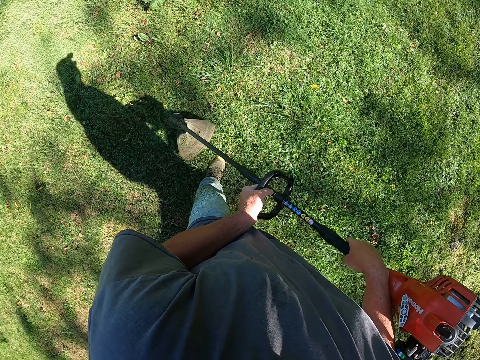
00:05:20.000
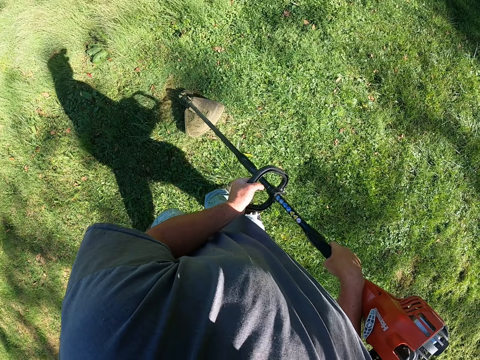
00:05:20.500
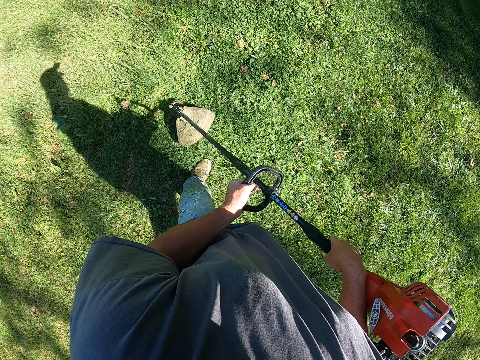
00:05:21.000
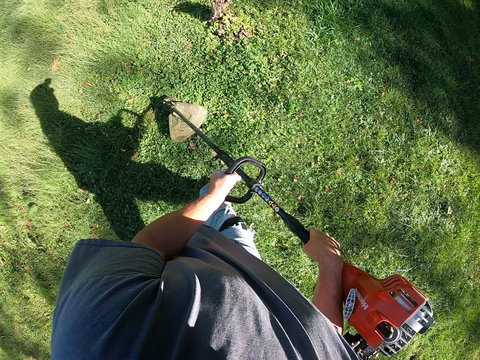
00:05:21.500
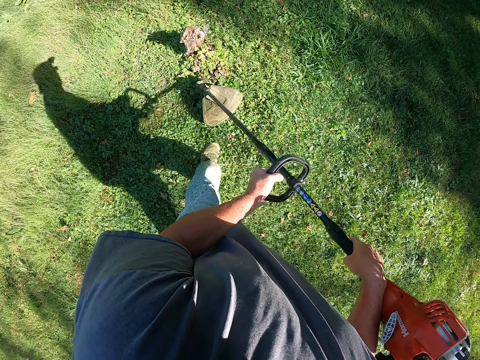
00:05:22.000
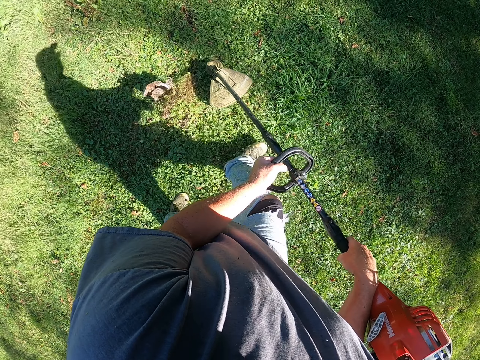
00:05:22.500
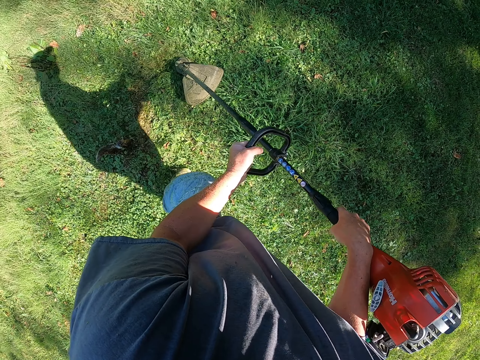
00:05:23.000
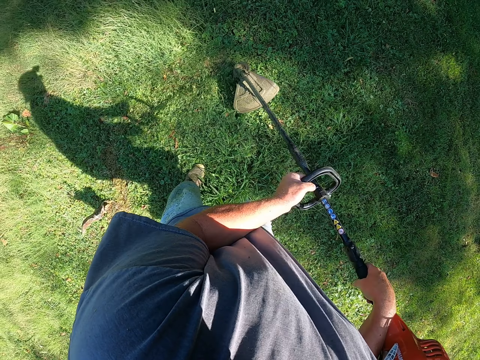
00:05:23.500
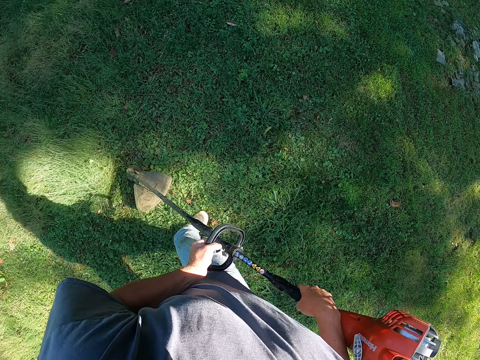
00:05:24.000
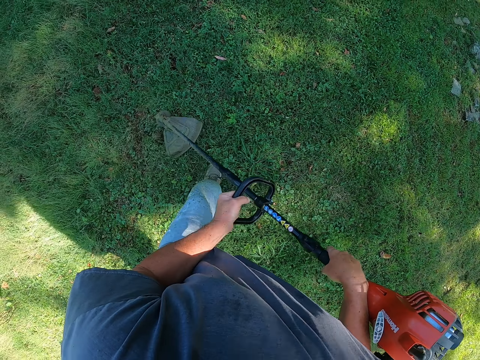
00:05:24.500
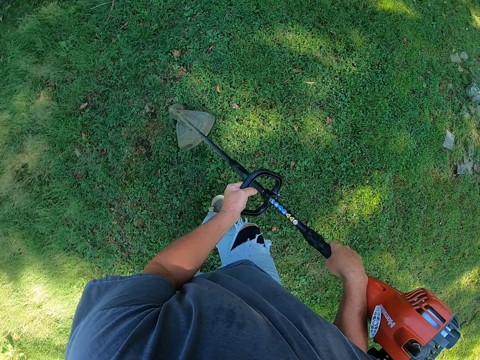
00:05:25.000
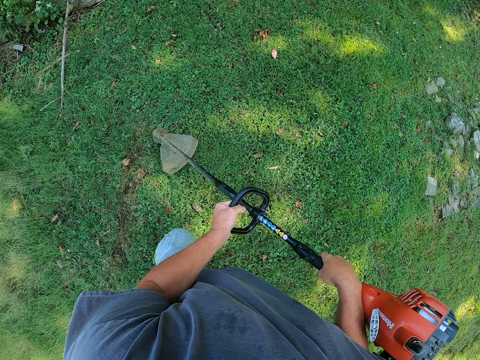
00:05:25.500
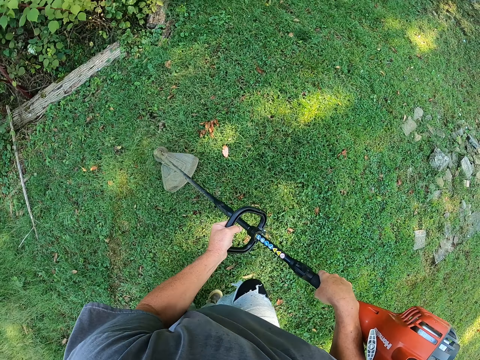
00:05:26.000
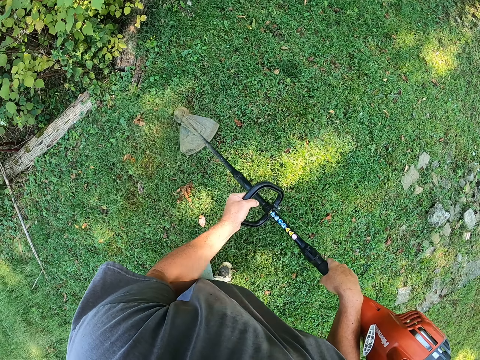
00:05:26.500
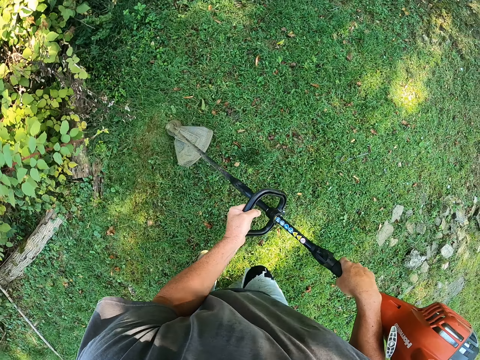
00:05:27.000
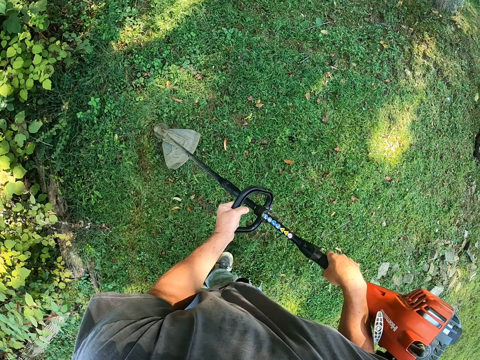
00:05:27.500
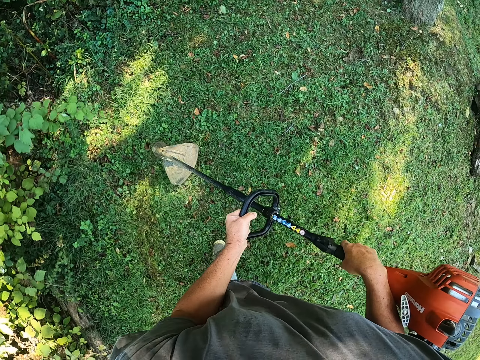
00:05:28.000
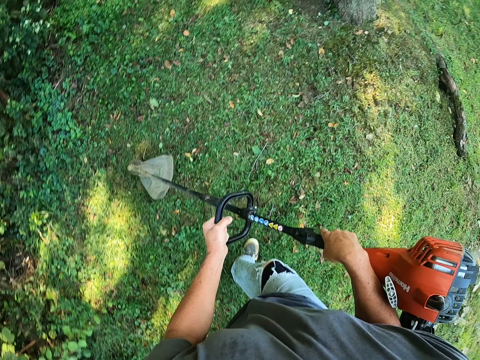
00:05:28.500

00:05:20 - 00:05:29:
The camera wearer cuts grass with a grass cutting machine. They cut grass with the grass cutting machine.

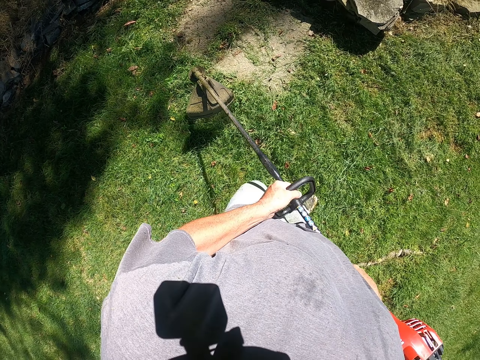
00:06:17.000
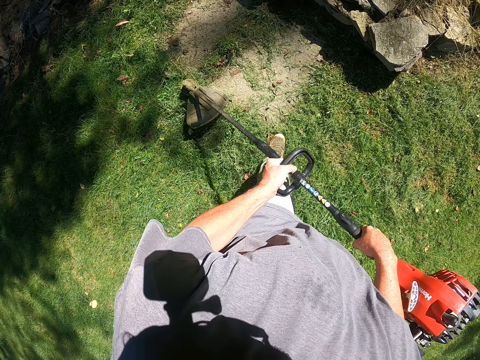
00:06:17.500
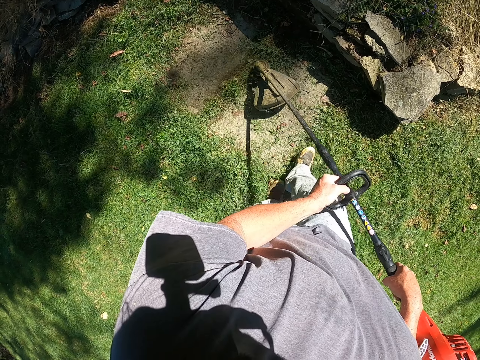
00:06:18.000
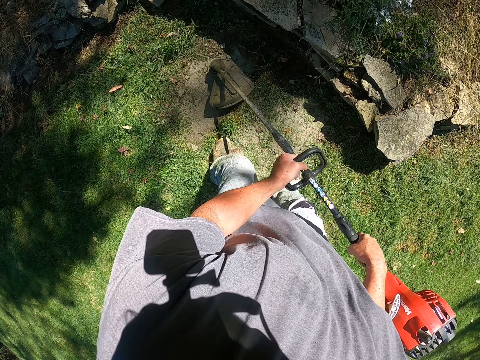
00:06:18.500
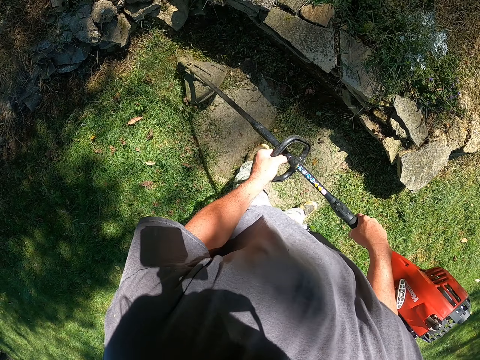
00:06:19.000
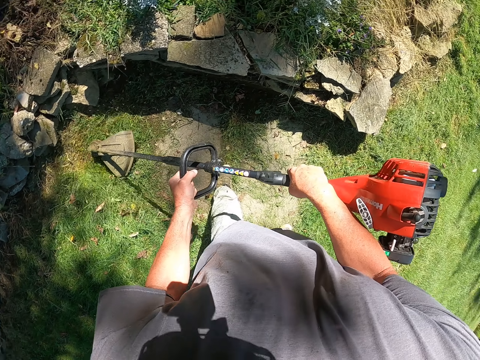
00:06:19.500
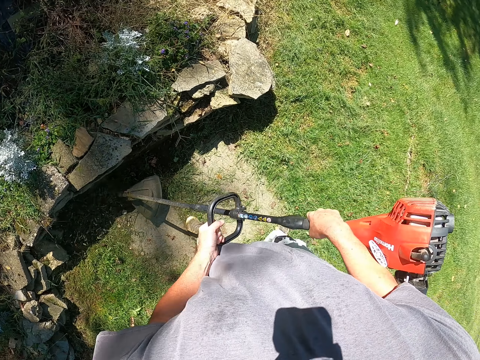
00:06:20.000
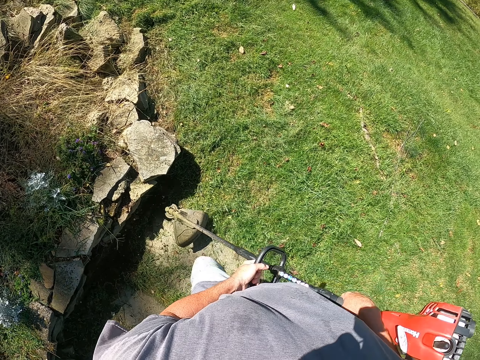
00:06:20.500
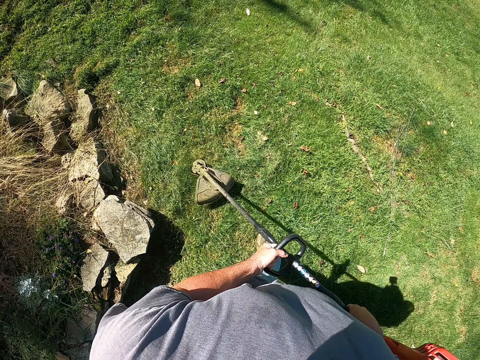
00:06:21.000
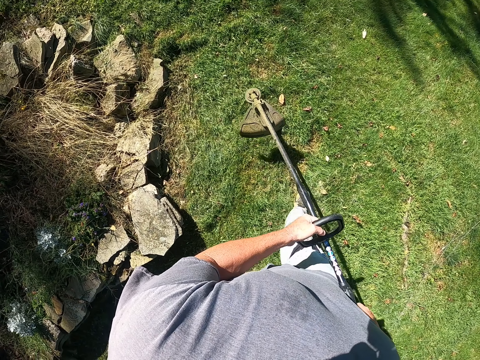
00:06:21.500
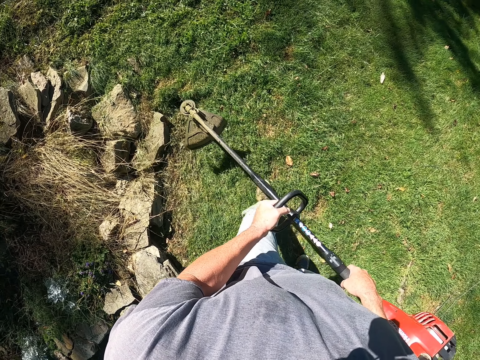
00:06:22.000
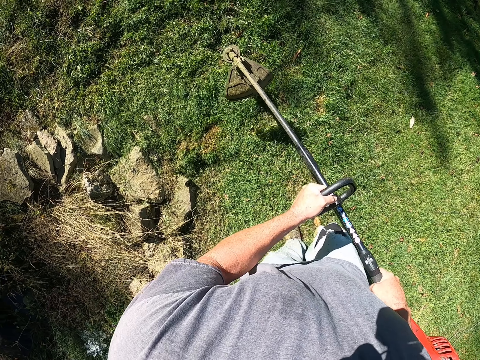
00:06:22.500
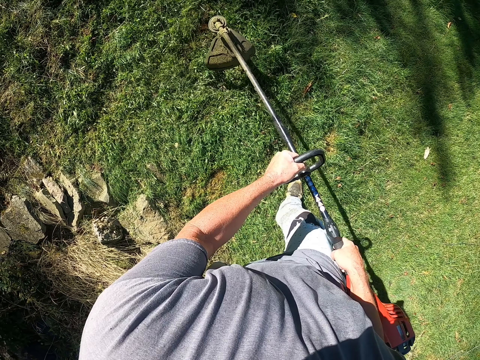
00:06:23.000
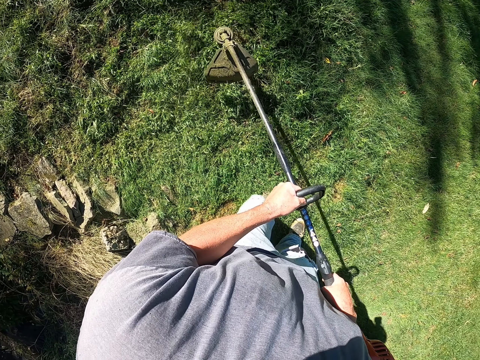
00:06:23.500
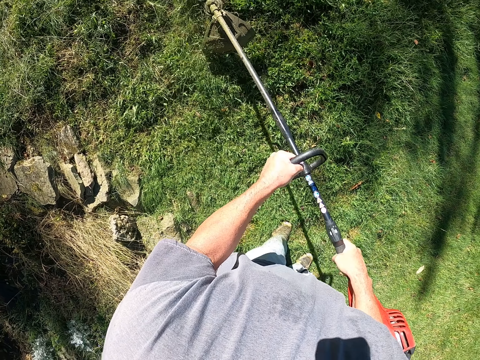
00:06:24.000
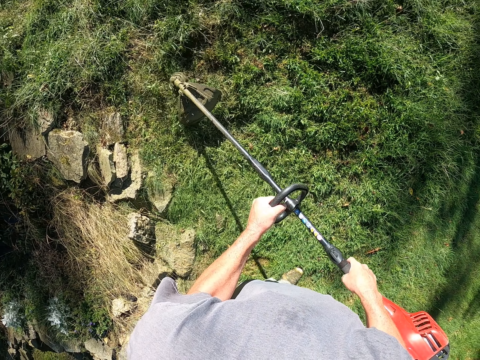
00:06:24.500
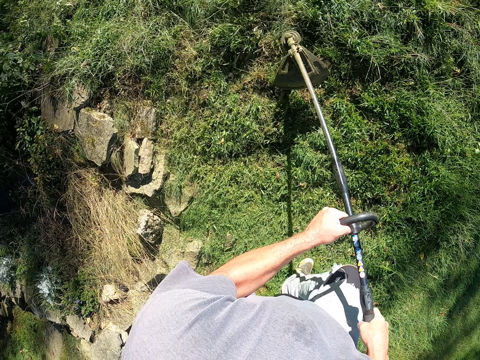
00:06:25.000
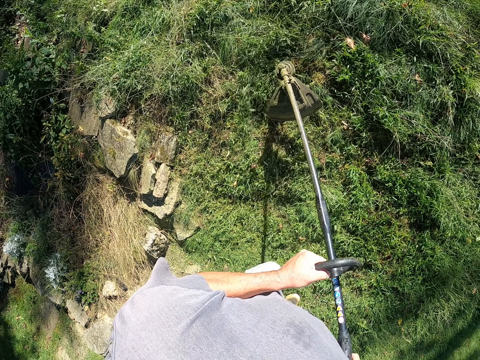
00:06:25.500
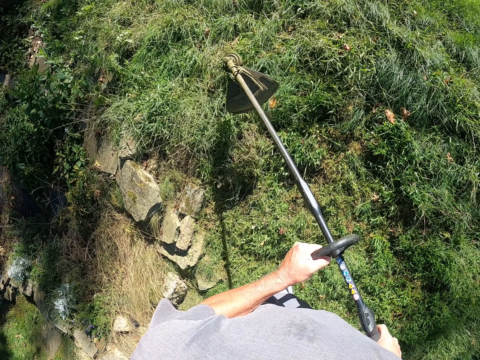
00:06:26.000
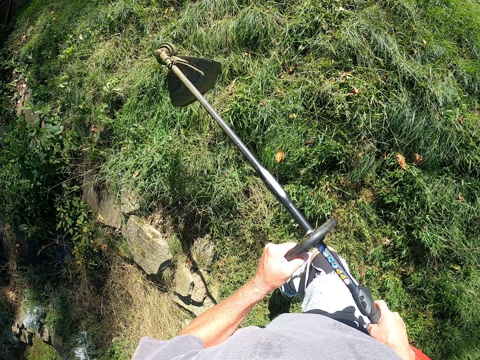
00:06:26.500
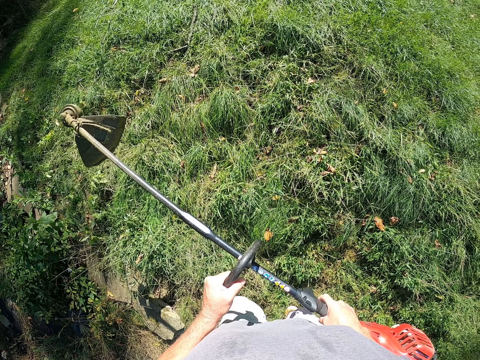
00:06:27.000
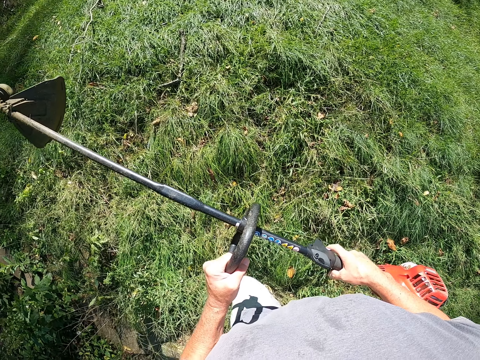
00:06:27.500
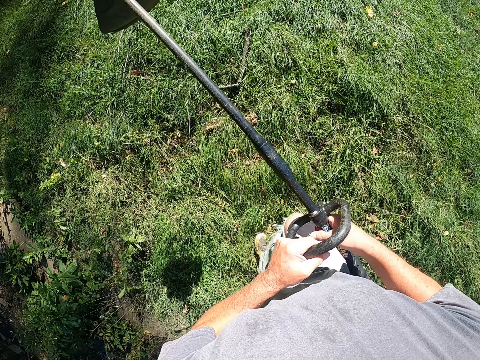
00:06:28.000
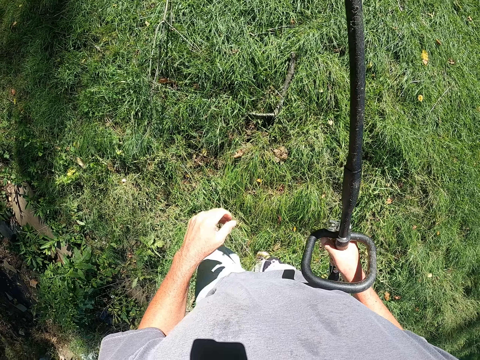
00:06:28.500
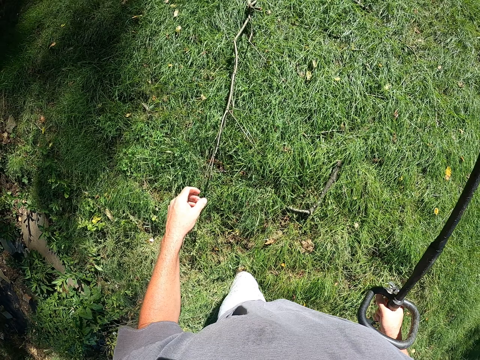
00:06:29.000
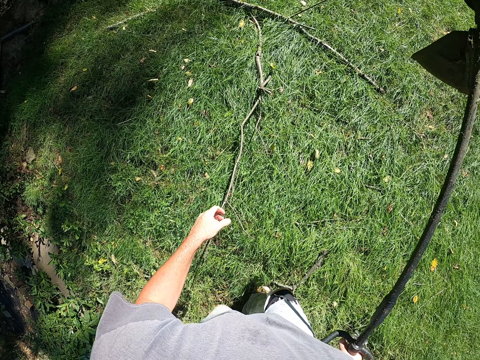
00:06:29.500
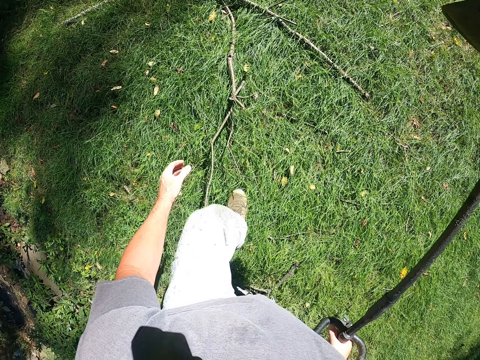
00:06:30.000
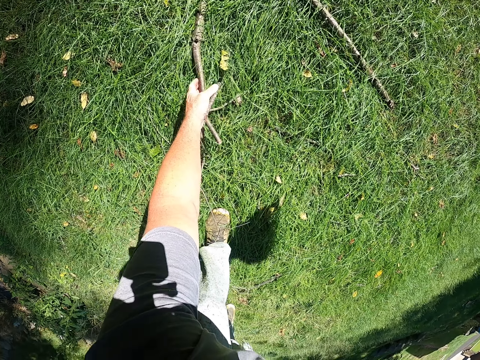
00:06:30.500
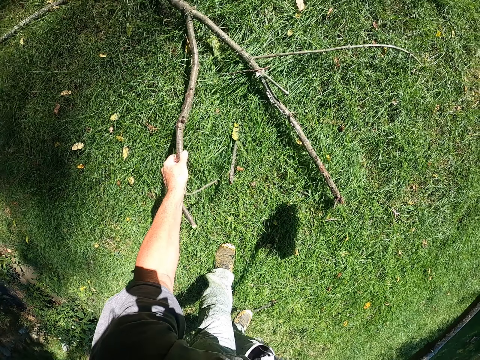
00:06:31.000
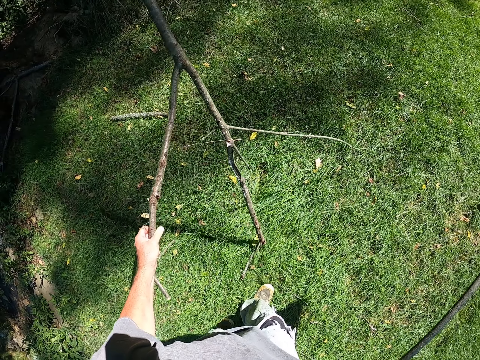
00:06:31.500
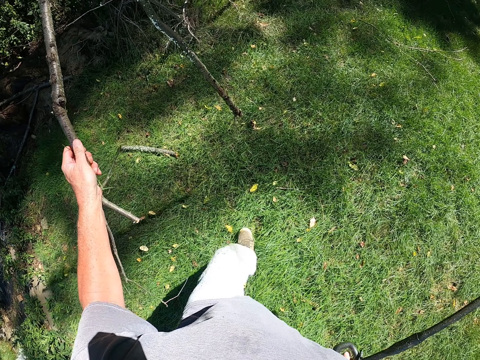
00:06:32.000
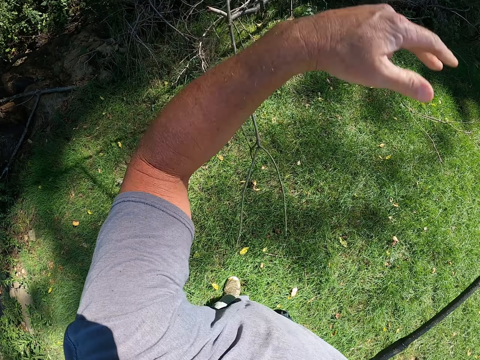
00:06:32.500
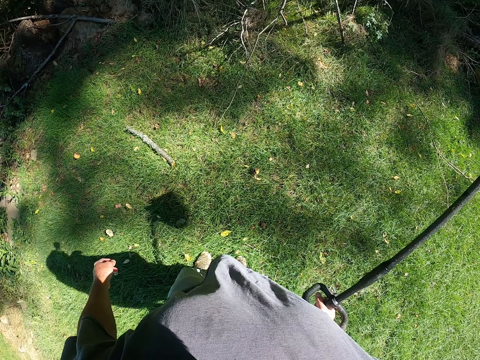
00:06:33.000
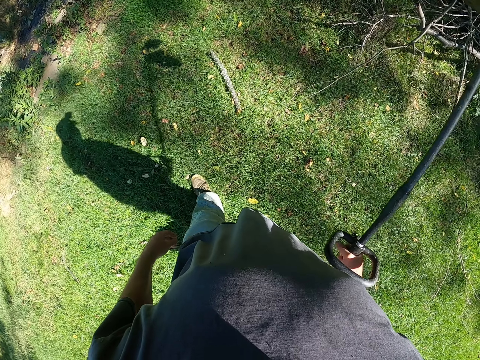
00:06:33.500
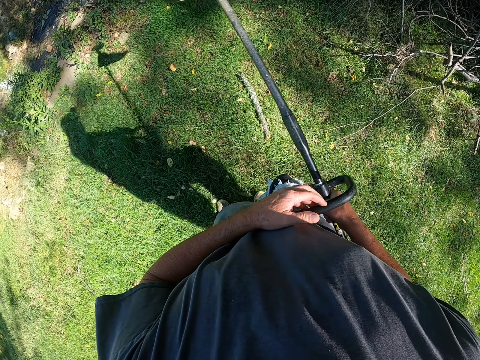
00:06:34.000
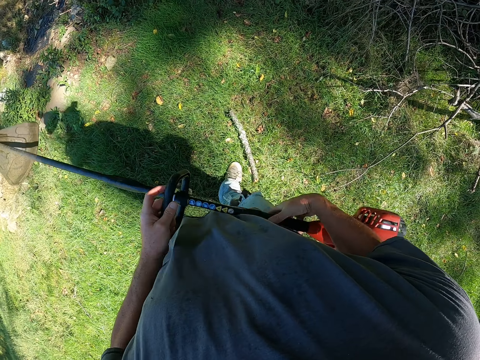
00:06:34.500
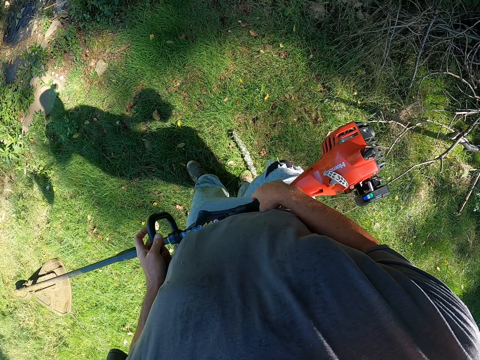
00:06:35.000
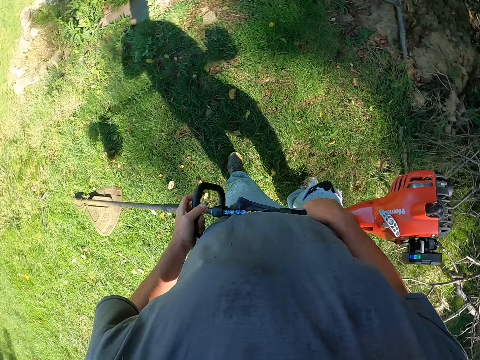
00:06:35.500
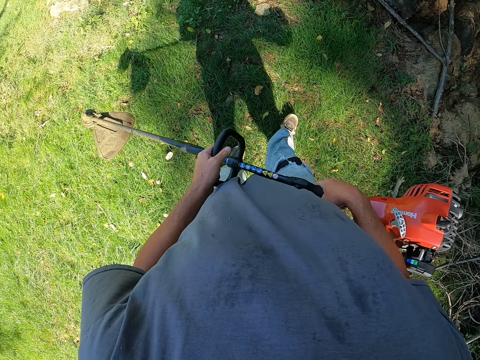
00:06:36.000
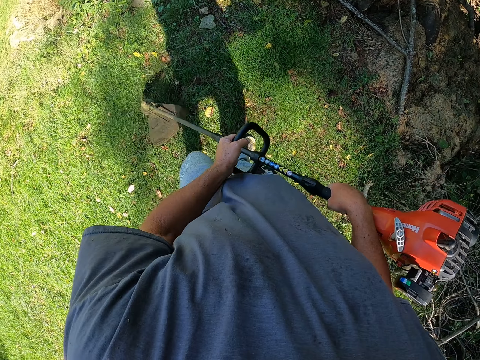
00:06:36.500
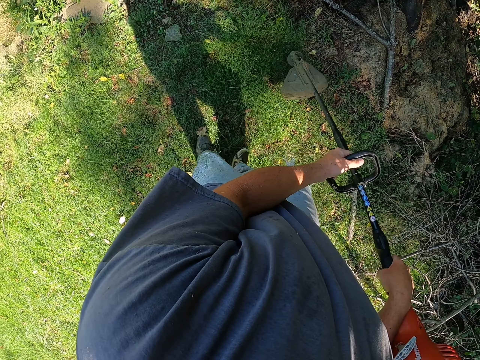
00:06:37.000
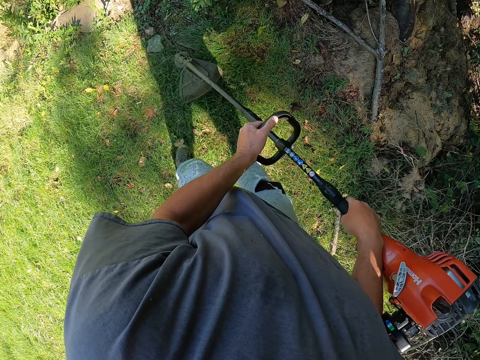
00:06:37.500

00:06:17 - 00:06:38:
The camera wearer cuts grass with a grass cutting machine. They move around, and cut grass with the grass cutting machine. They walk around the compound. They pick a twig from the ground. They walk around the compound. They drop the twig on the ground. They hold the grass cutting machine with both hands. They kick the twig aside with the right foot. They walk around the compound.
